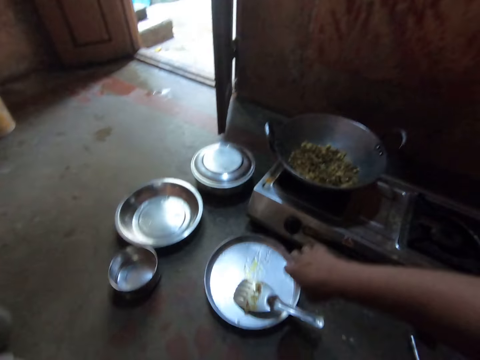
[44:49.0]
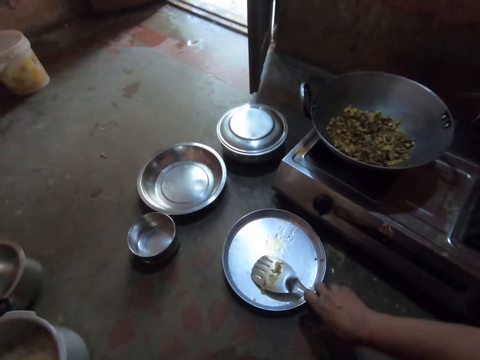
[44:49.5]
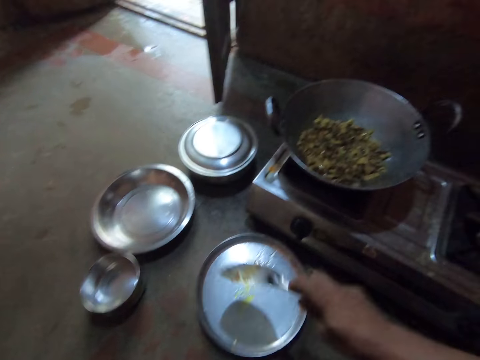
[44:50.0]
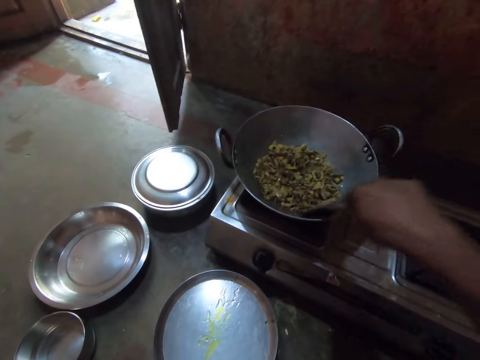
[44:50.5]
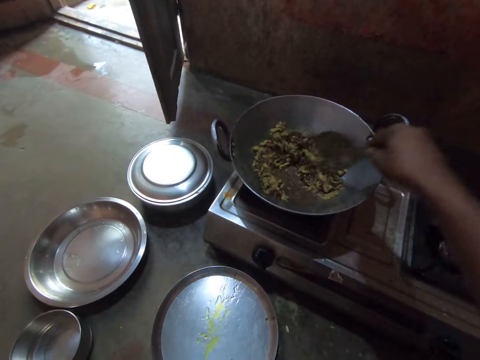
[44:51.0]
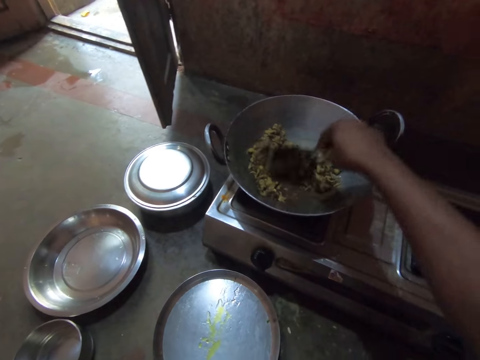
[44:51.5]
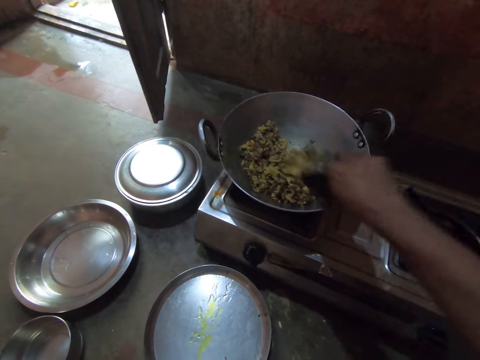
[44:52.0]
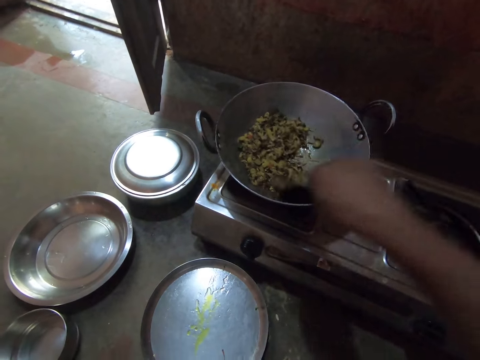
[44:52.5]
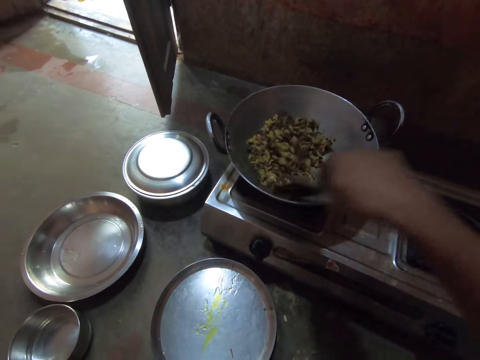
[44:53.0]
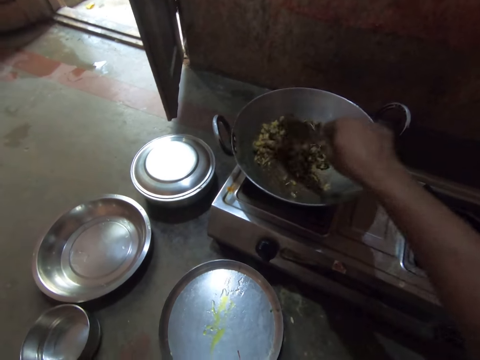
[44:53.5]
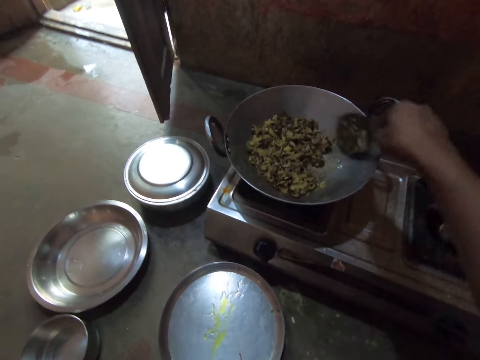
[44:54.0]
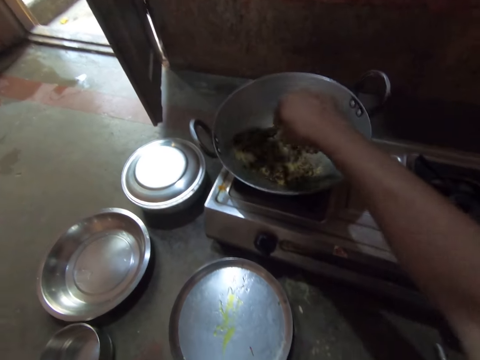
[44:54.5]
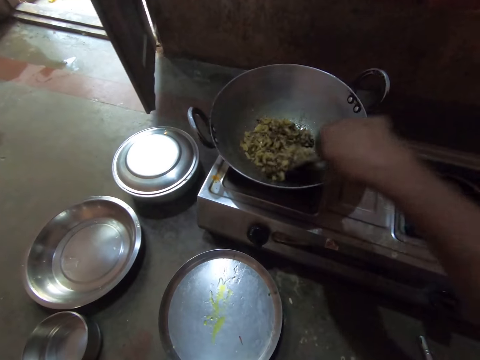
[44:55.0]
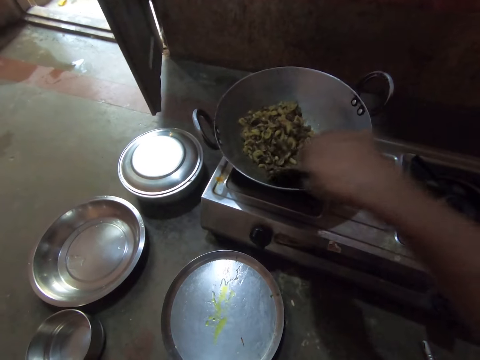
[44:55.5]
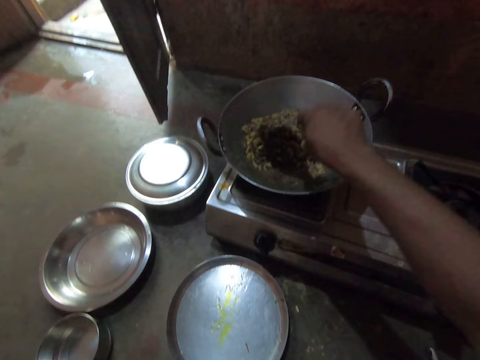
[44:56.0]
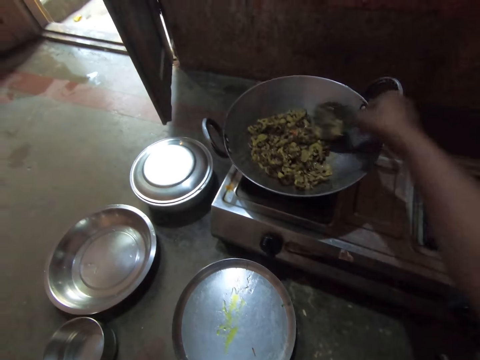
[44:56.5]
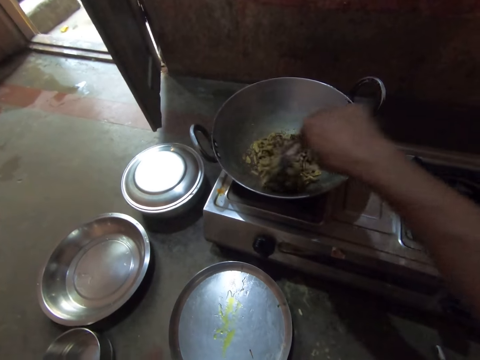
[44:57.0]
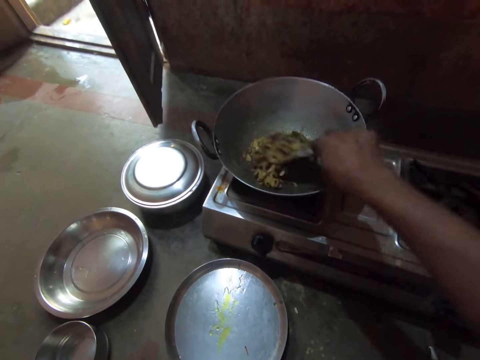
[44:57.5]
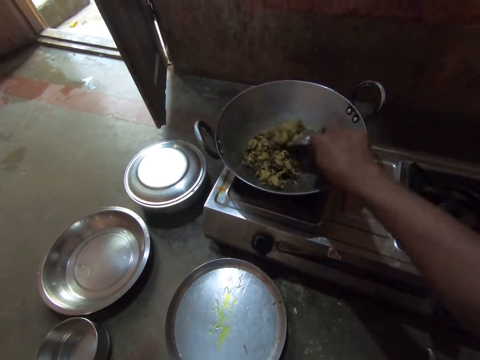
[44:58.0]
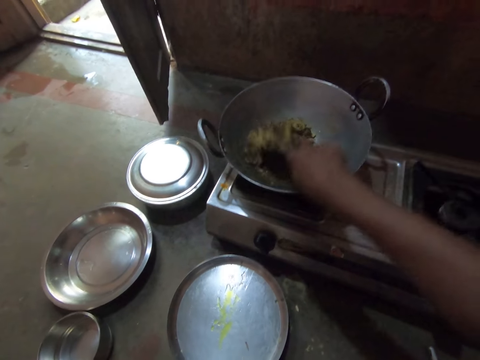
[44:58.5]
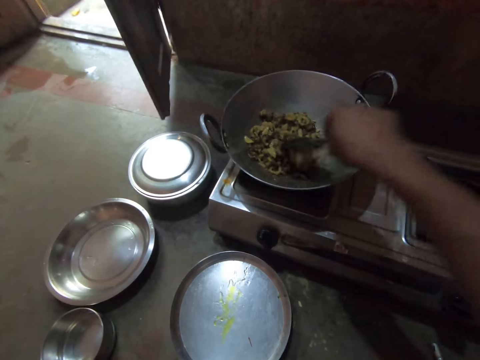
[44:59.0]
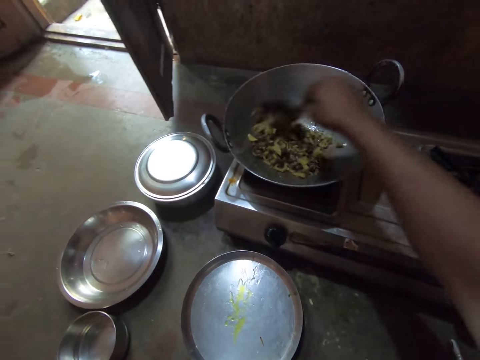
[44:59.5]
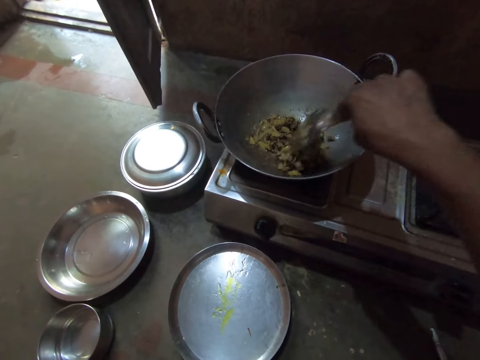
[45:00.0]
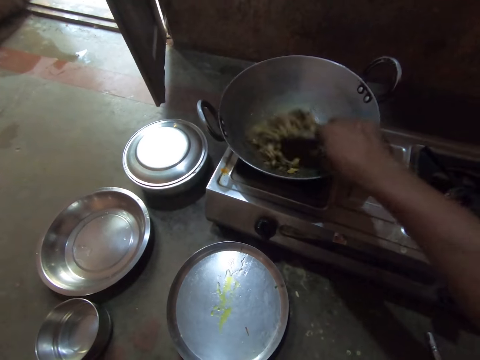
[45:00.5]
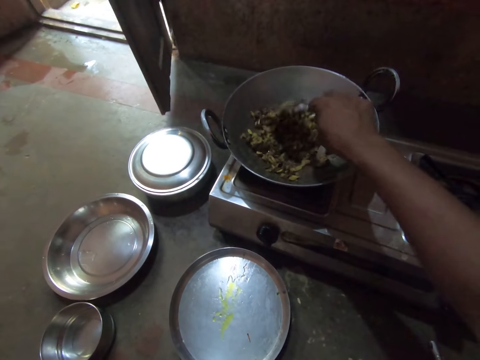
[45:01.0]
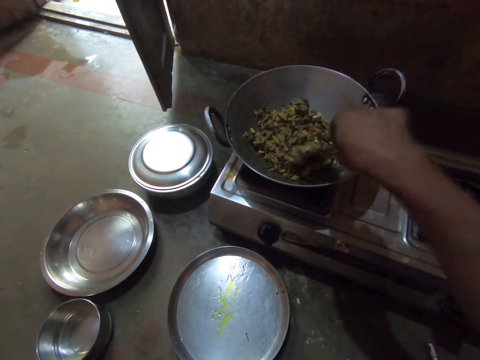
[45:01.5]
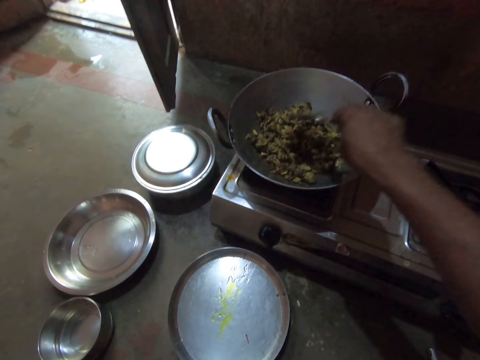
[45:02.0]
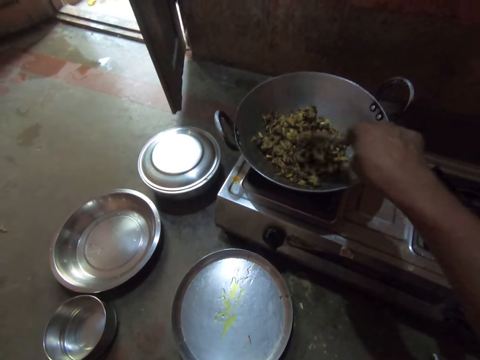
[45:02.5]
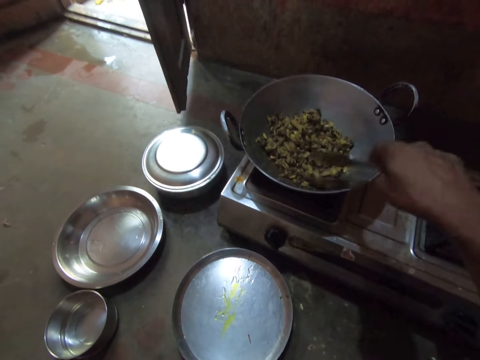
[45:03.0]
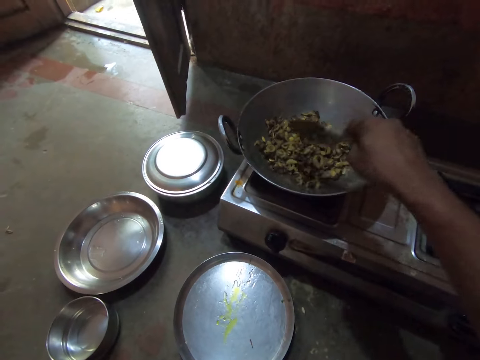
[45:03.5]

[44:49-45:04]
The camera wearer picks up a steel flat cooking spoon. They stir the vegetables in the deep frying pan with the spoon.

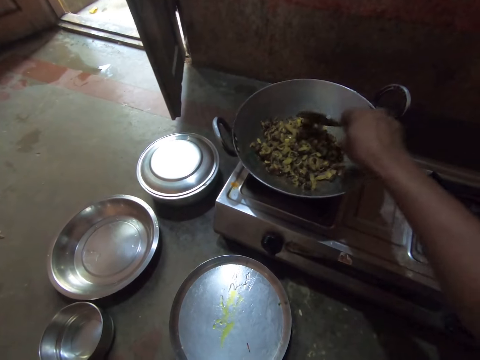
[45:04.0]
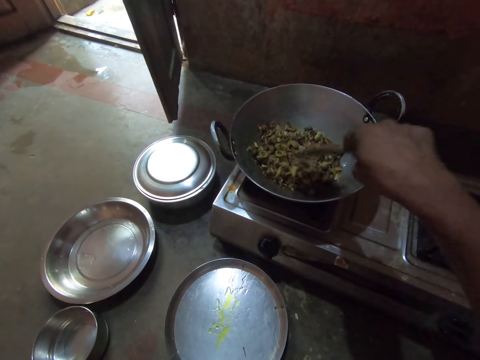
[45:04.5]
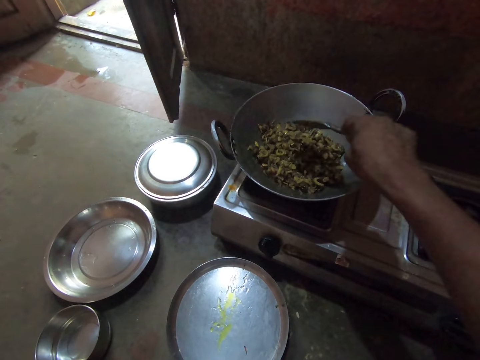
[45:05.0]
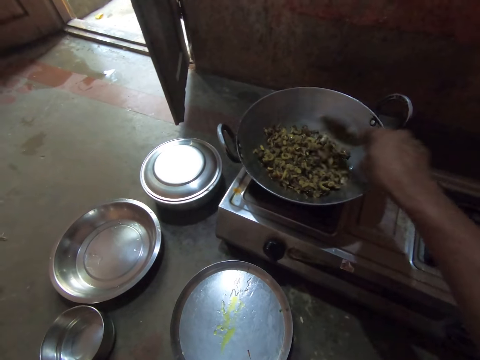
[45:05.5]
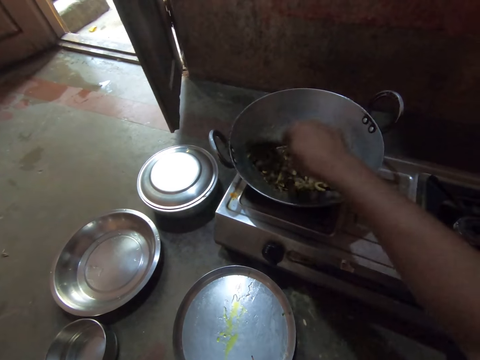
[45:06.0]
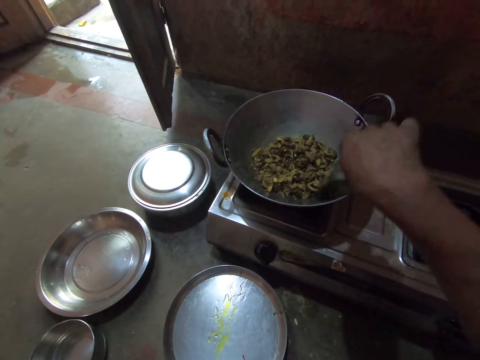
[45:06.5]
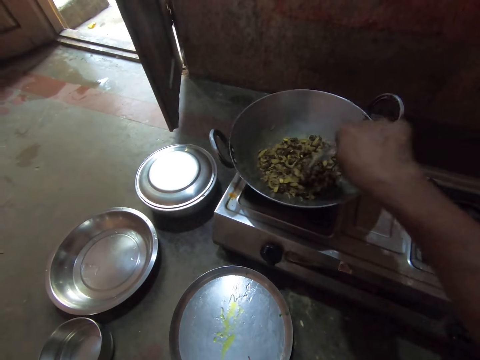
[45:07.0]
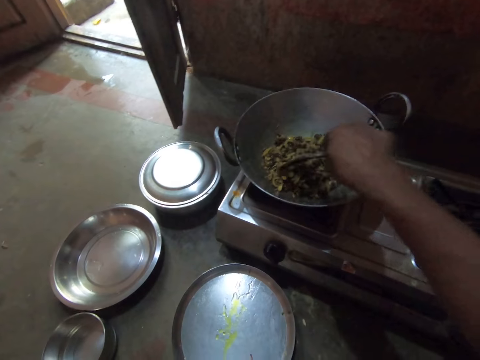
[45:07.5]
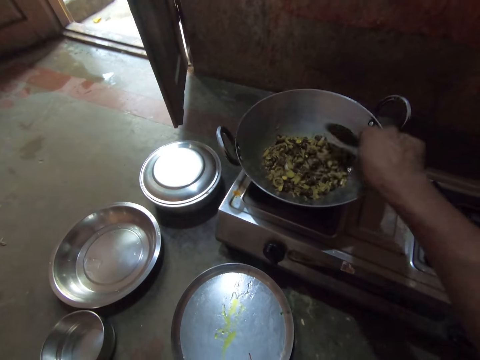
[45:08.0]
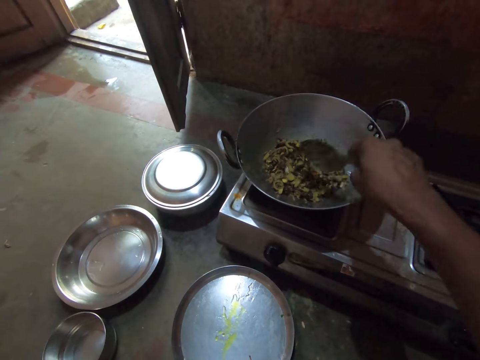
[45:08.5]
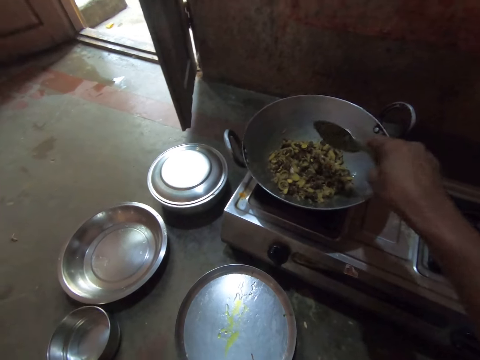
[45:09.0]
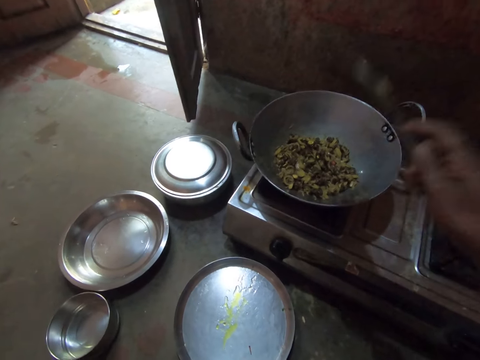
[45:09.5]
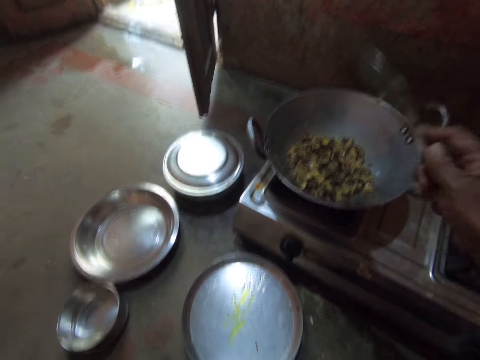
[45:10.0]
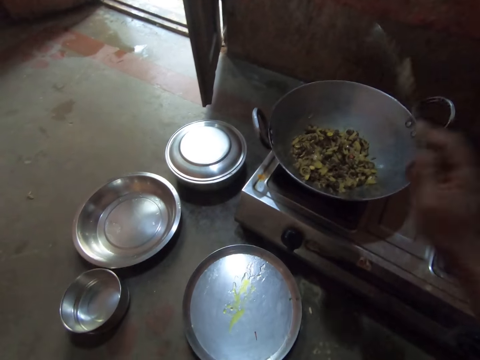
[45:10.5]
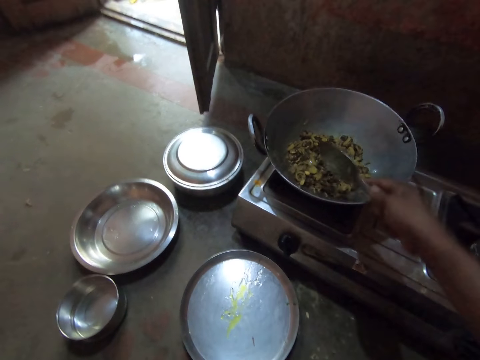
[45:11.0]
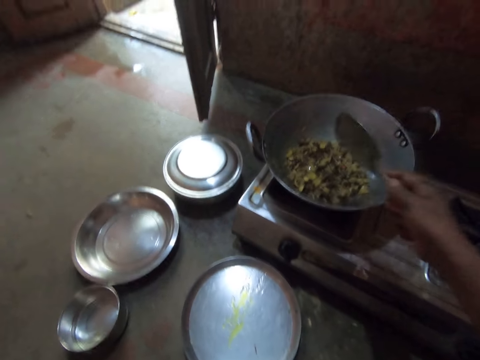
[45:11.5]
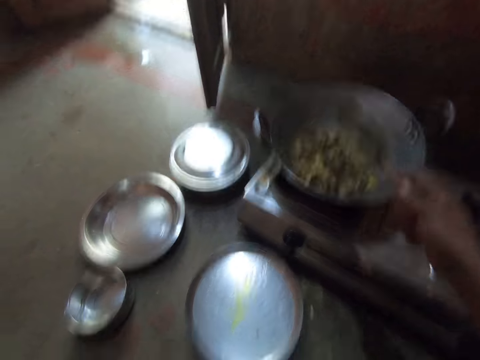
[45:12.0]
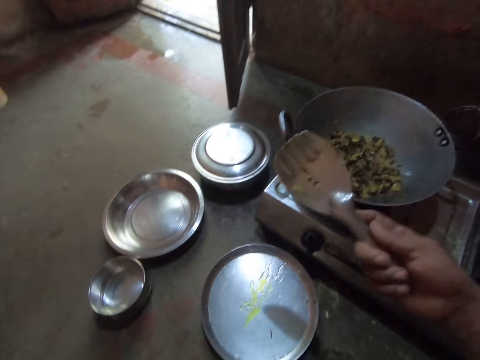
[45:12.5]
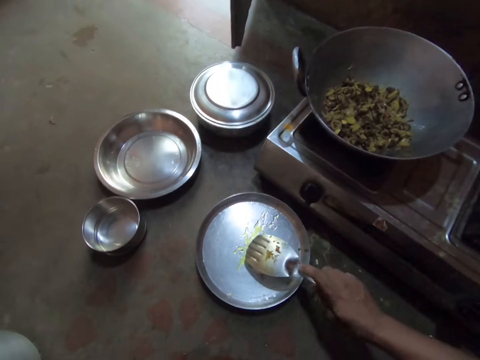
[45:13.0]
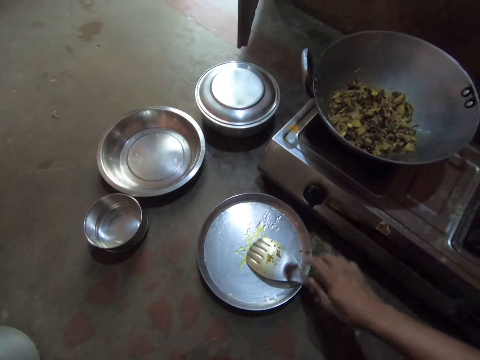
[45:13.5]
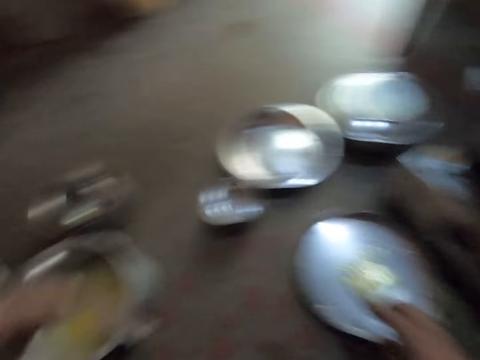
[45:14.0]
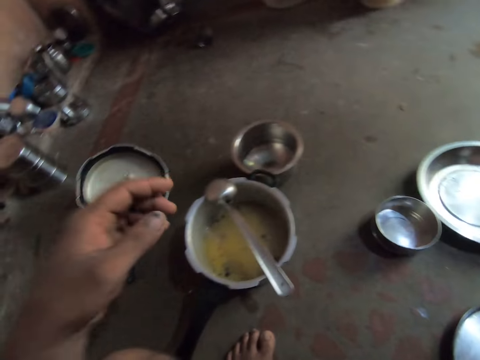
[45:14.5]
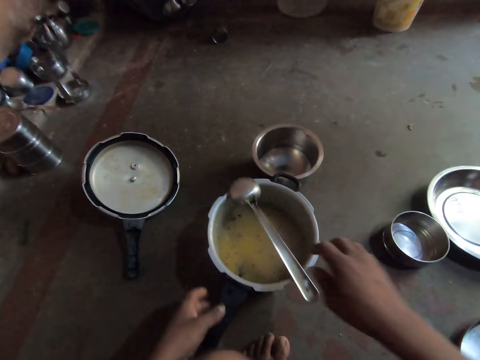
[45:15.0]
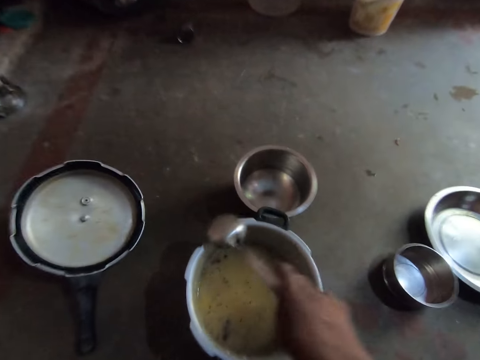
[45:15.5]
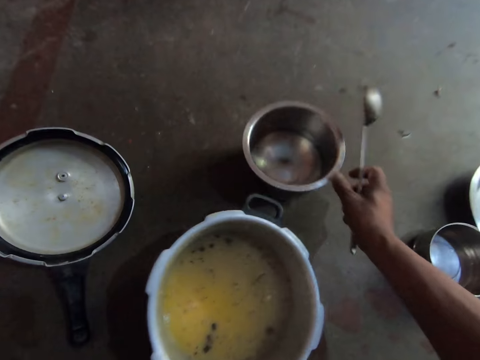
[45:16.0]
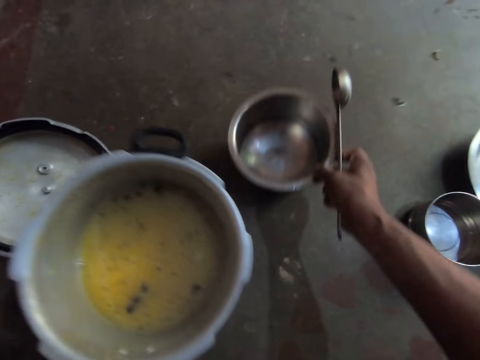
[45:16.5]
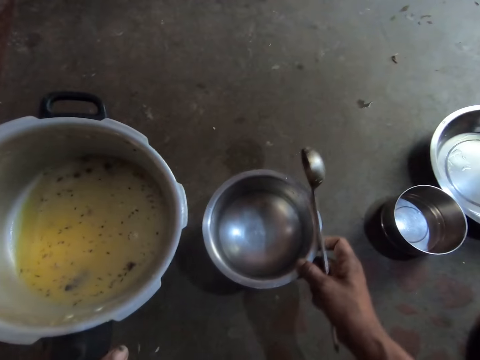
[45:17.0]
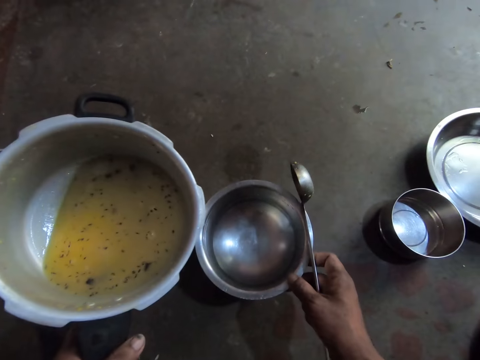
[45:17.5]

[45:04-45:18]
The camera wearer shakes the spoon. They place the steel flat cooking spoon on the round tray. They pick up the serving spoon, pick up the pressure cooker's pot and move the pot towards themselves. They pull a sufuria.
